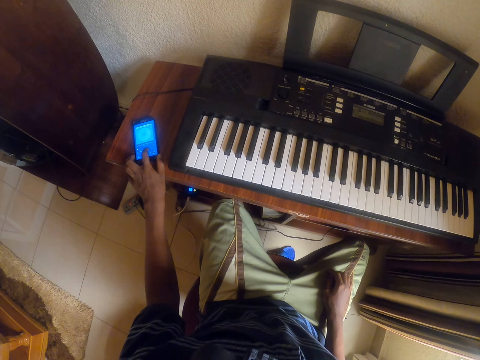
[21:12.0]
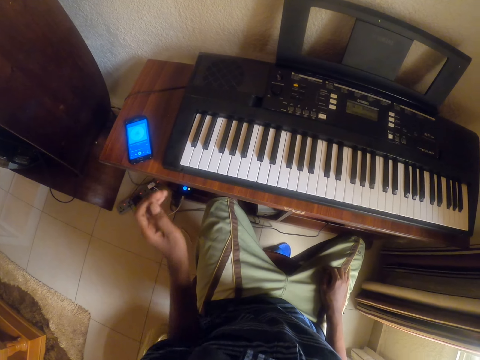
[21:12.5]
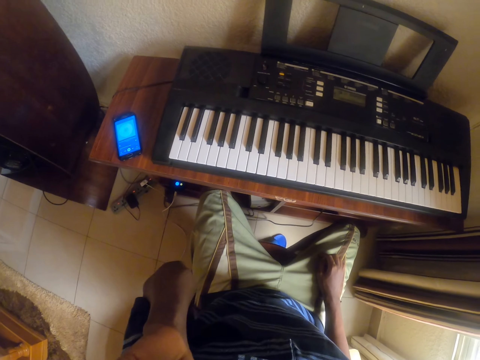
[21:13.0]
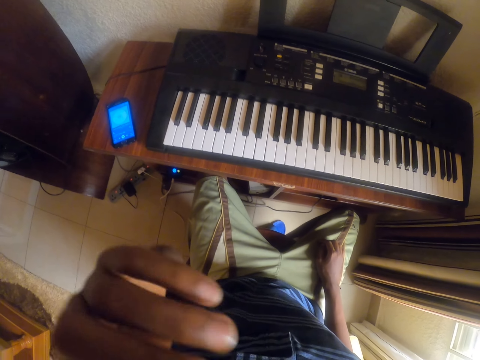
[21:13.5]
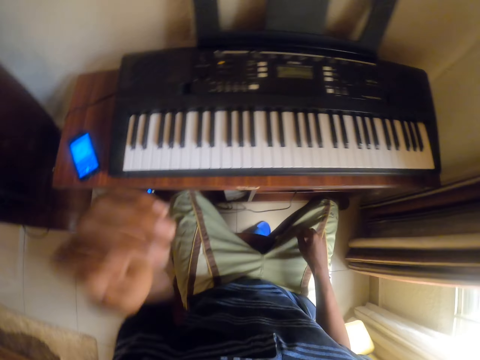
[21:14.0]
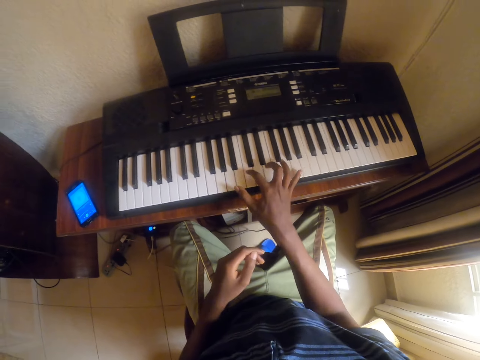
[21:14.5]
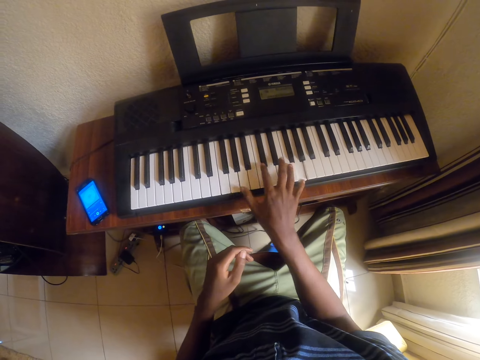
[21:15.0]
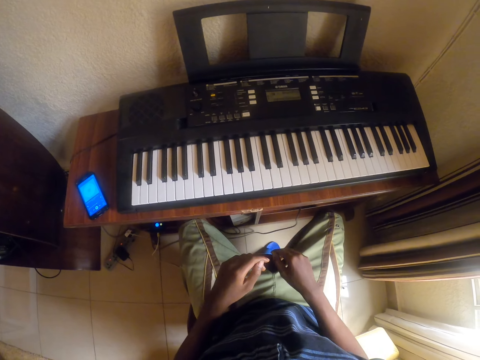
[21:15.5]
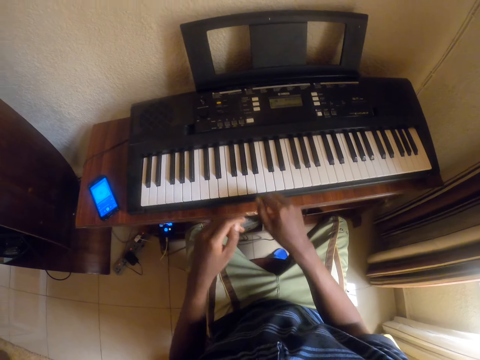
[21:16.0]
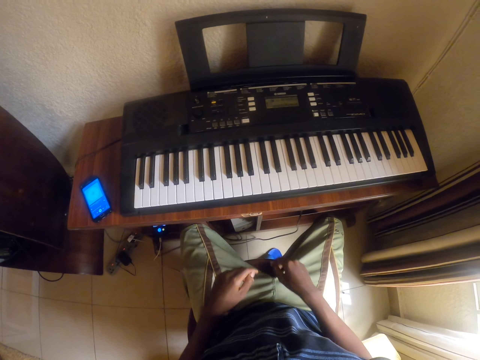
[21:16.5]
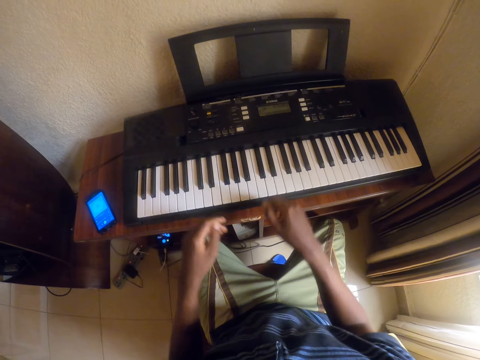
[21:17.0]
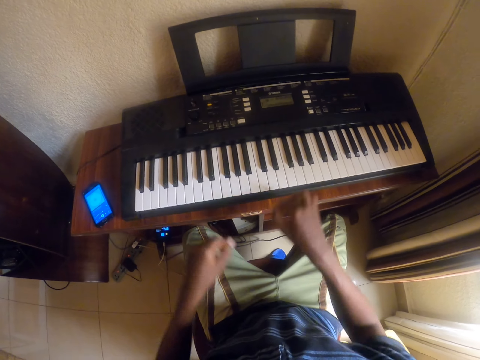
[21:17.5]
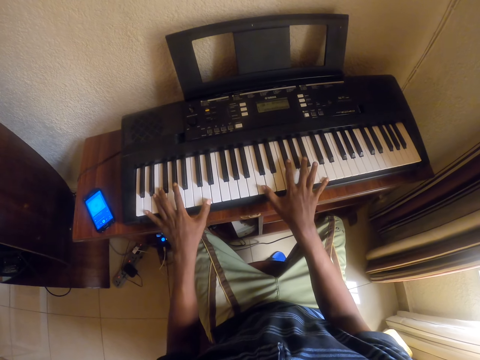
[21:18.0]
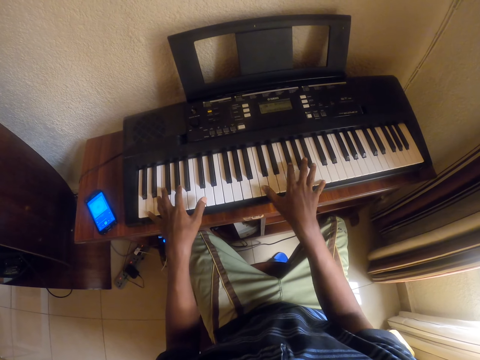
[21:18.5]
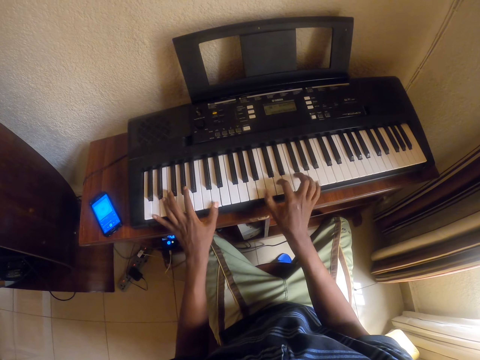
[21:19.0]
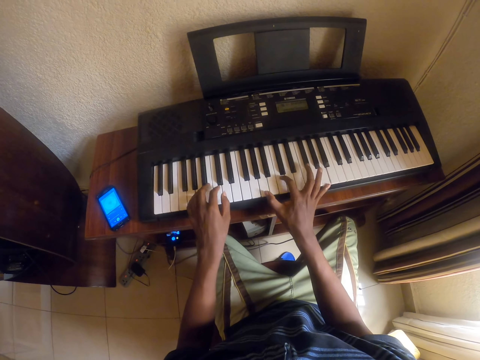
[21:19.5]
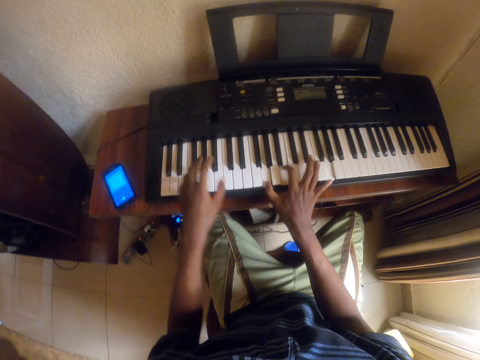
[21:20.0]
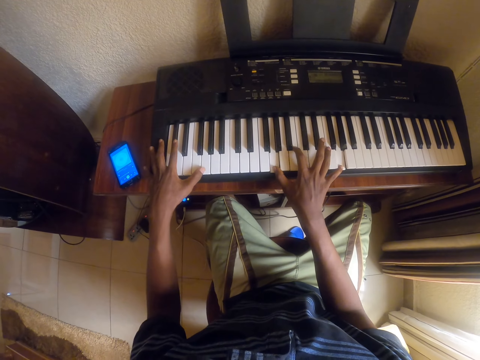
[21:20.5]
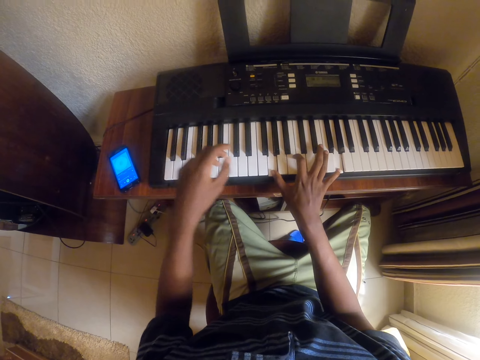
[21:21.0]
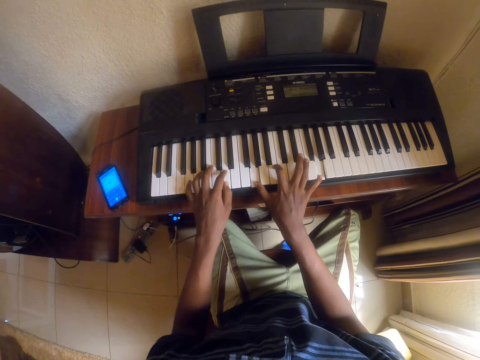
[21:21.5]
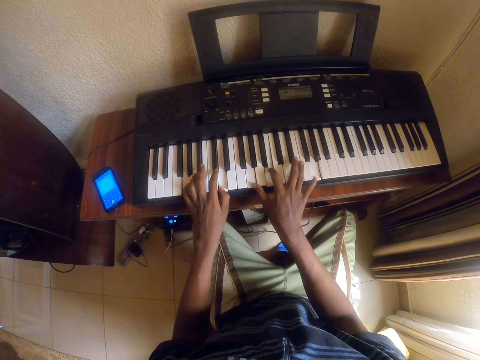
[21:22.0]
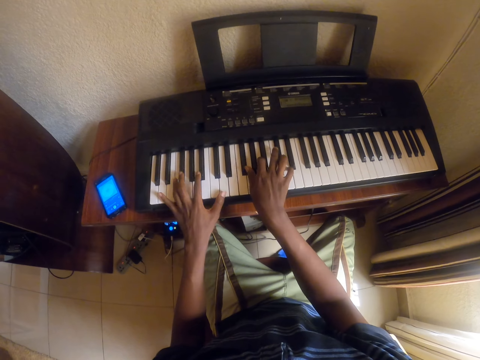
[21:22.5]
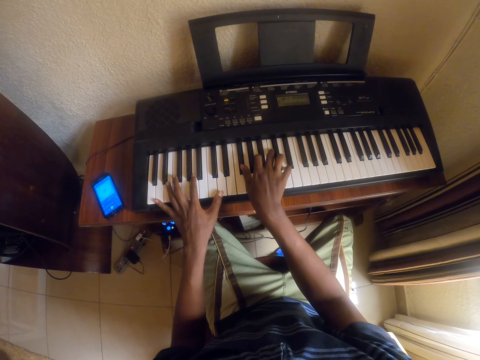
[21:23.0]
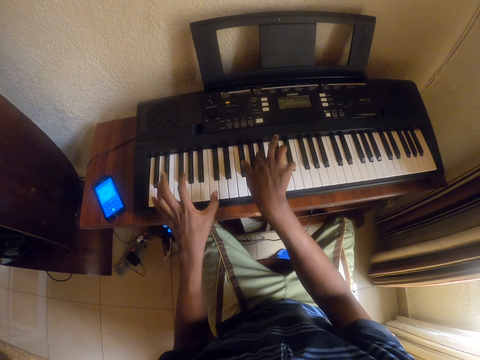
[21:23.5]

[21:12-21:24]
The camera wearer pulls back the left hand. They lift the left hand. They adjust the camera. They look around. They move both hands. They play piano. They touch the piano. They pull back the right hand. They move both hands. They look at the piano. They lift both hands. They move both hands. They play piano.

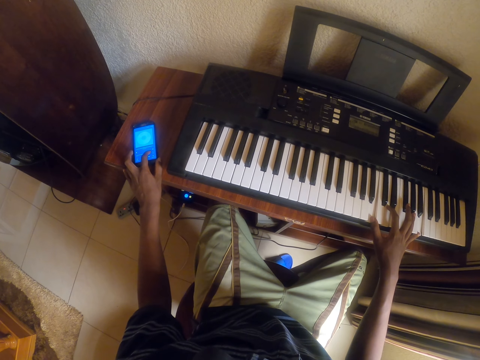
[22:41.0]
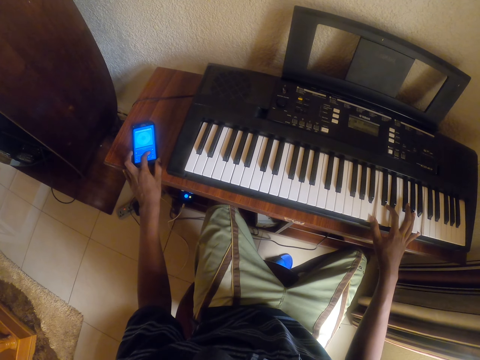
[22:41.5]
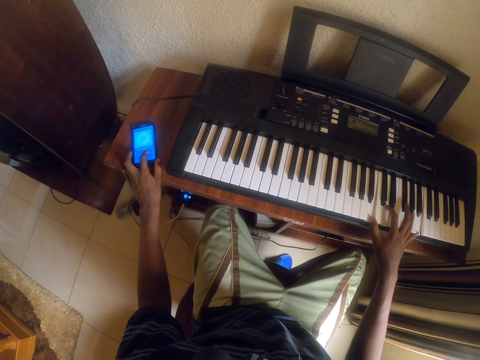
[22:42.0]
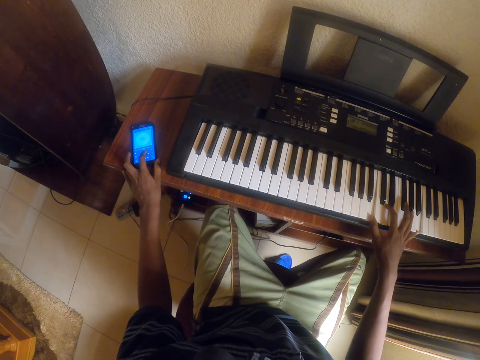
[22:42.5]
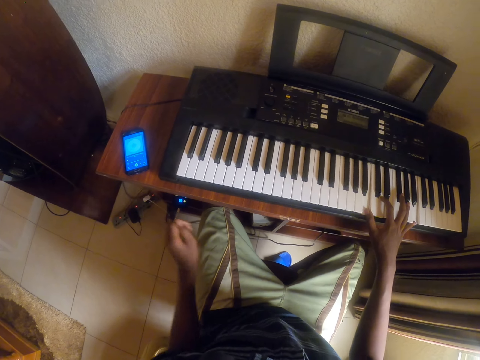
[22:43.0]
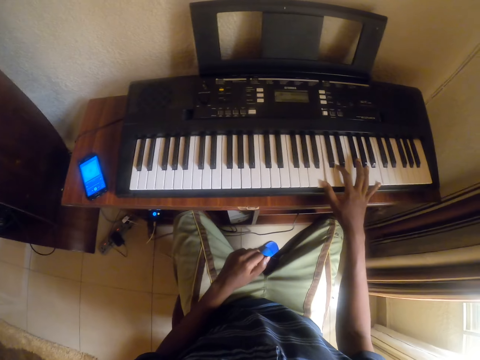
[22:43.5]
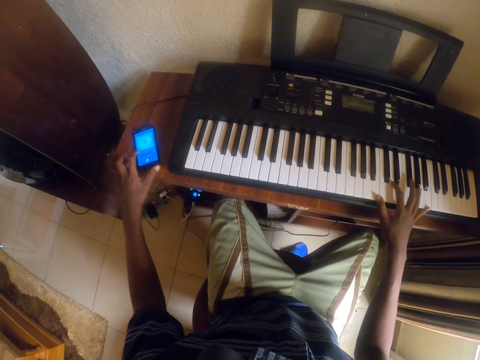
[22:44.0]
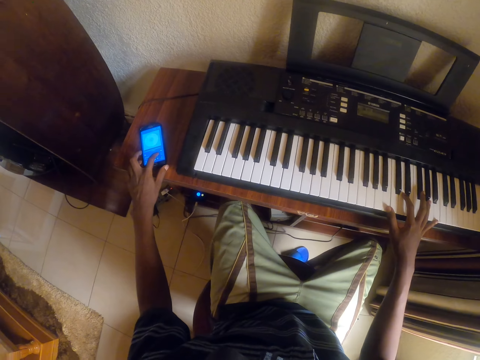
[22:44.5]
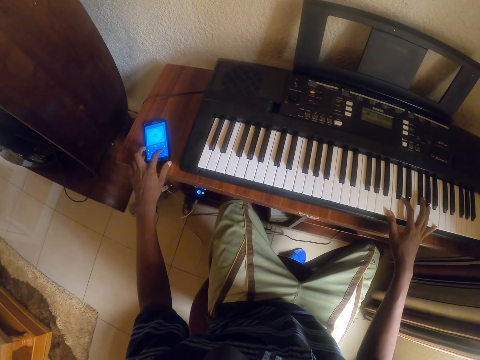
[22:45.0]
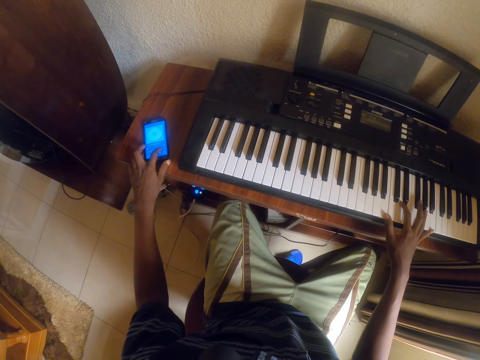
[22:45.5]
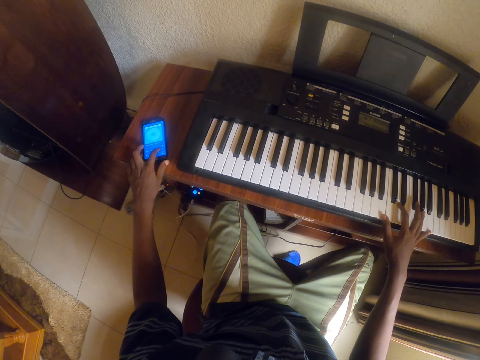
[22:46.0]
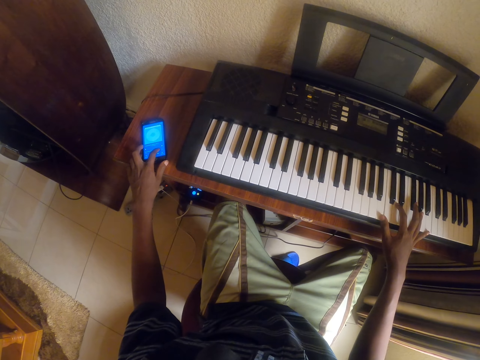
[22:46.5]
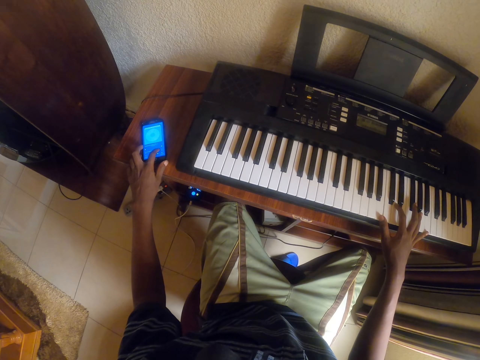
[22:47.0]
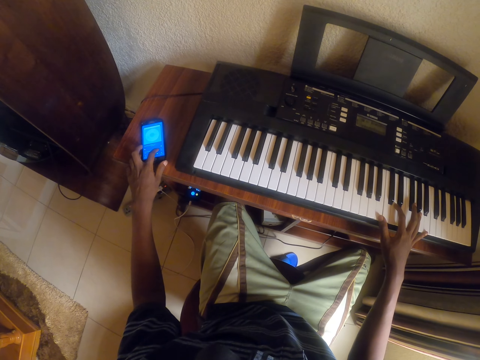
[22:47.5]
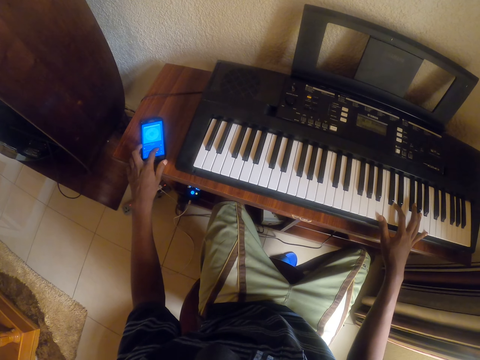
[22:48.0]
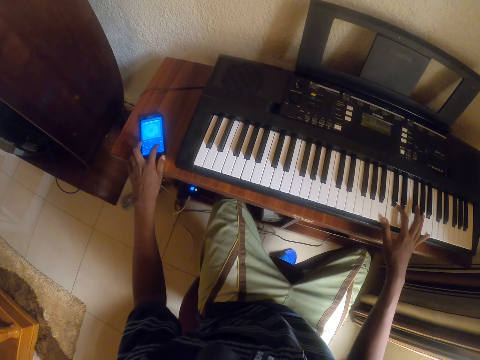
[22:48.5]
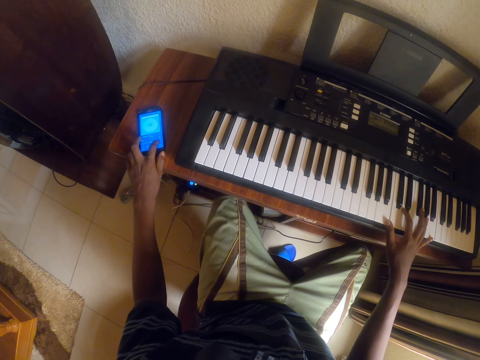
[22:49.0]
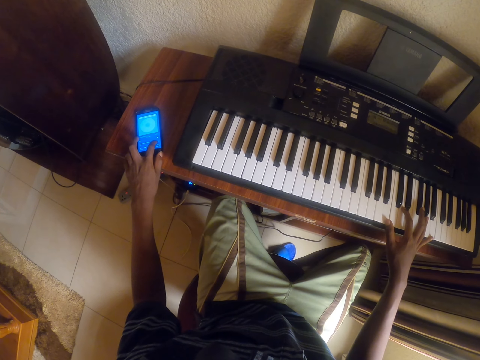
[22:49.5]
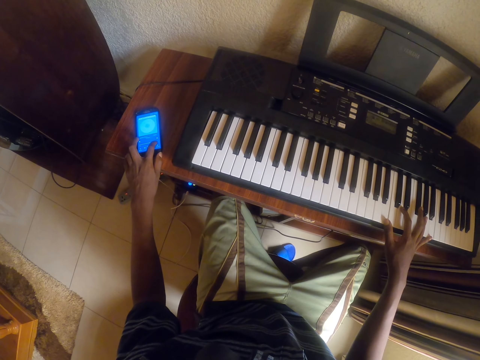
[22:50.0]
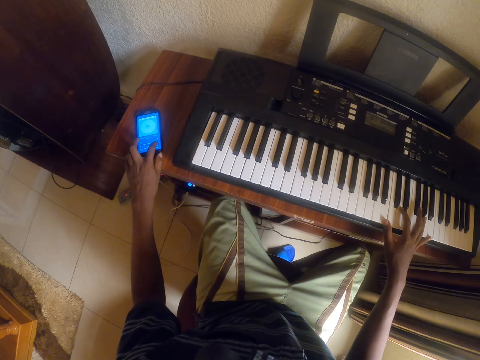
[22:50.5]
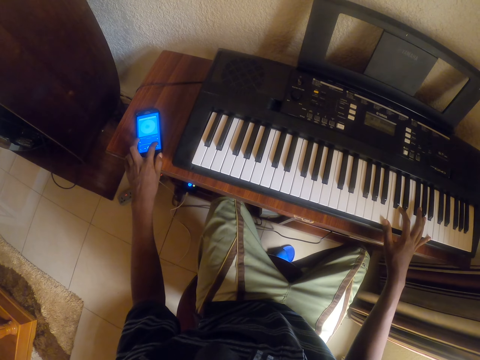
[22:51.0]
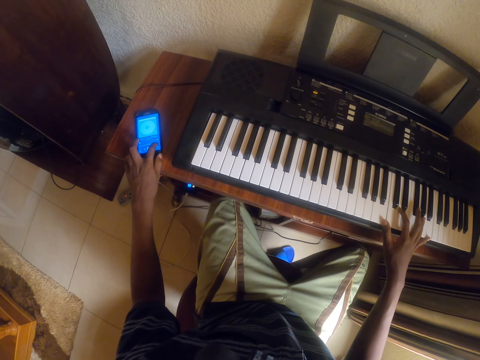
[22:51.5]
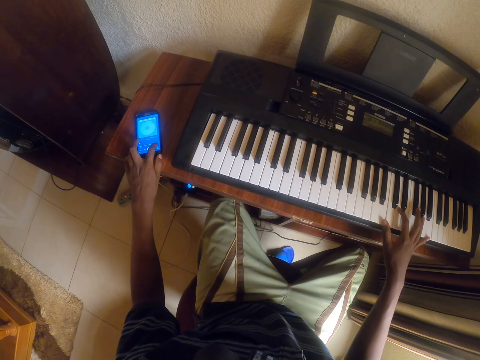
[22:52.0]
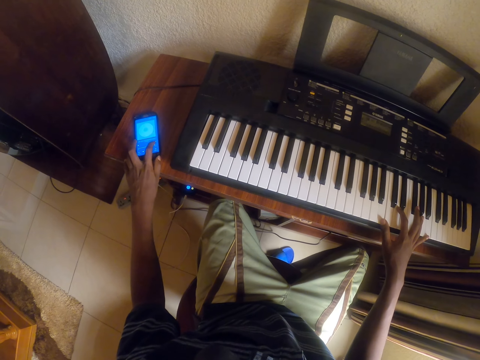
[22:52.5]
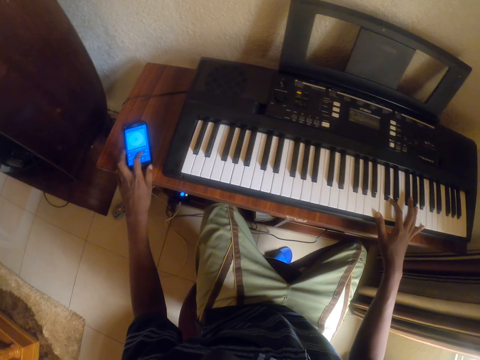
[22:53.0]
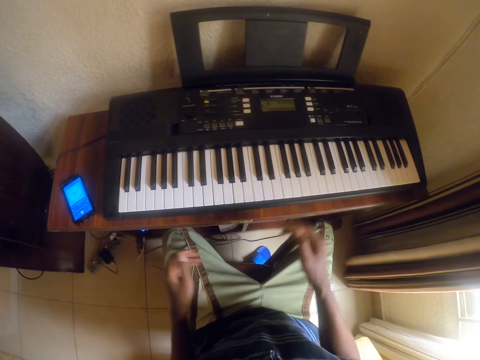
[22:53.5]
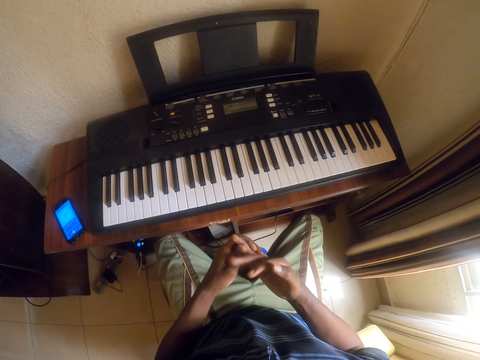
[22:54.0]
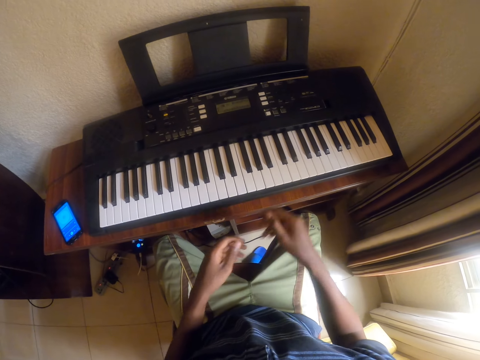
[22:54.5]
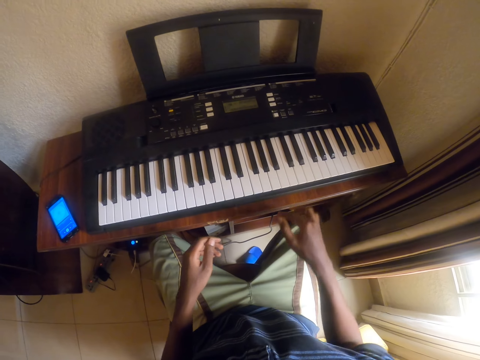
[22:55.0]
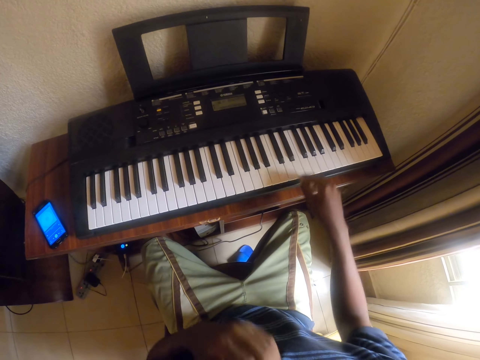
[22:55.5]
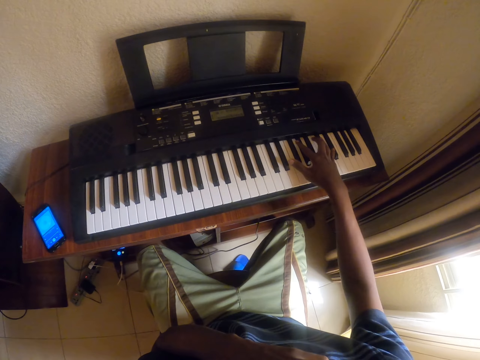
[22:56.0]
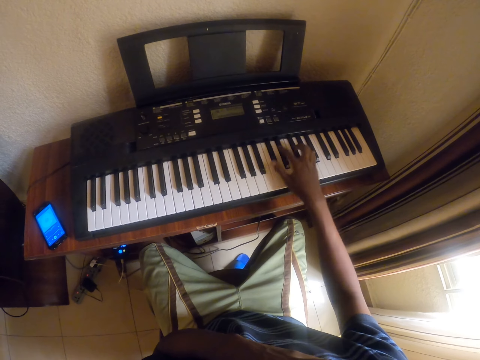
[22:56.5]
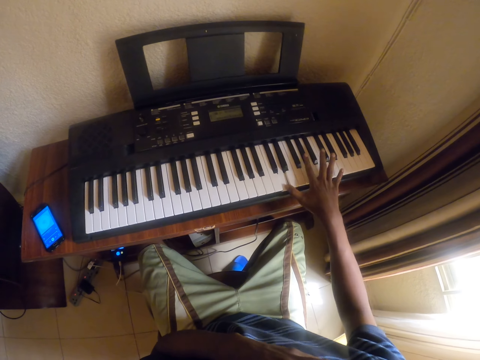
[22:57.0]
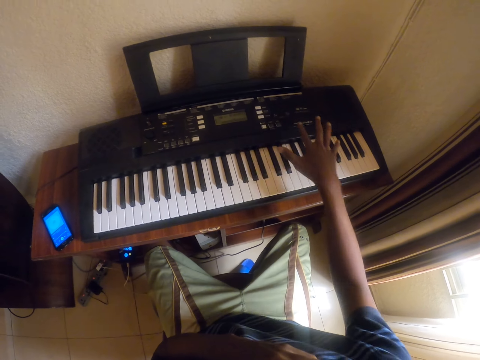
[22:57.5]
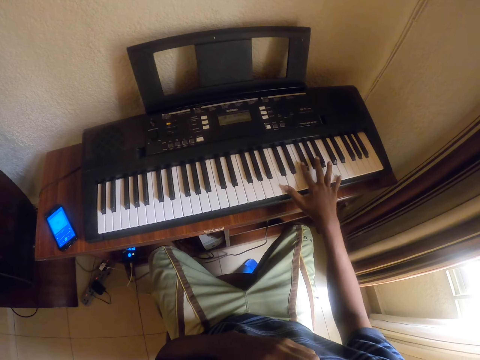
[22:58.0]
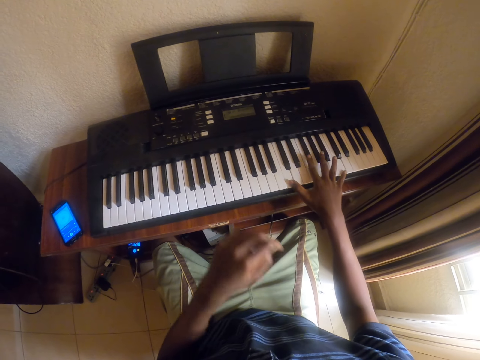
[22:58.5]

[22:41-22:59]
The camera wearer pulls back the left hand. He looks at the piano. He moves the left hand. He operates the phone. He removes his right hand from the piano. He bends his finger. He plays piano with his right hand.
